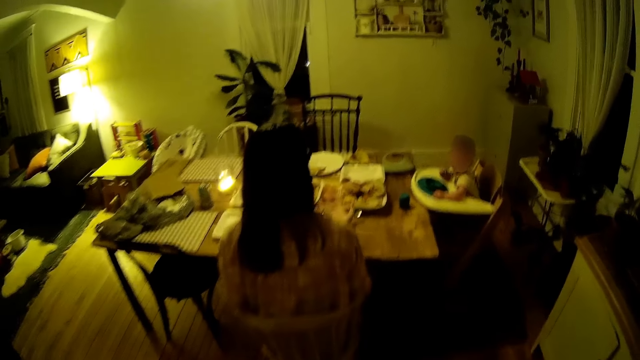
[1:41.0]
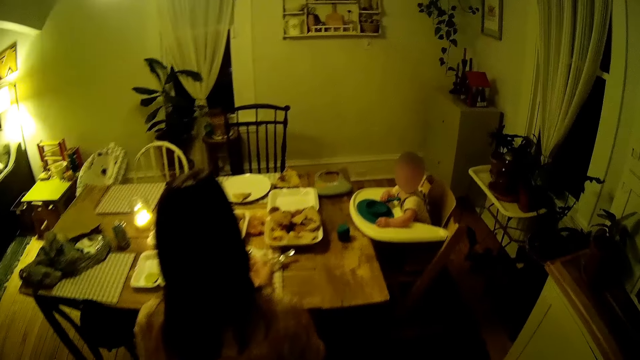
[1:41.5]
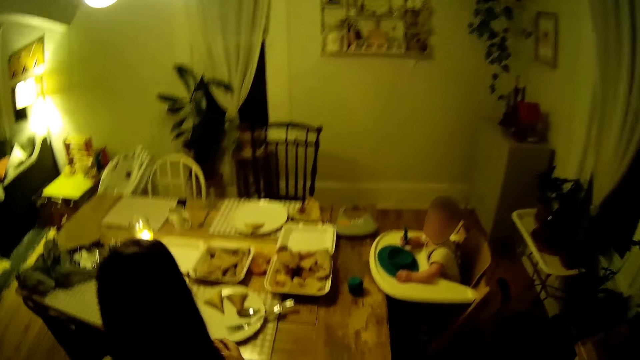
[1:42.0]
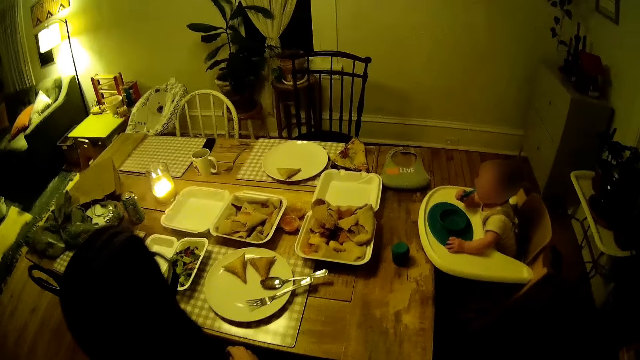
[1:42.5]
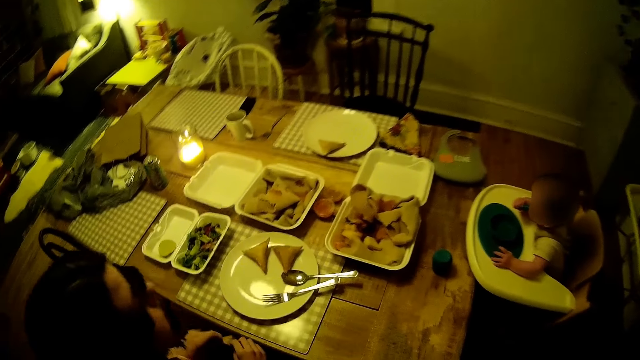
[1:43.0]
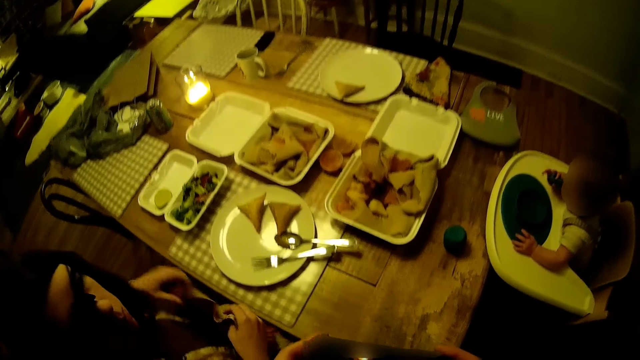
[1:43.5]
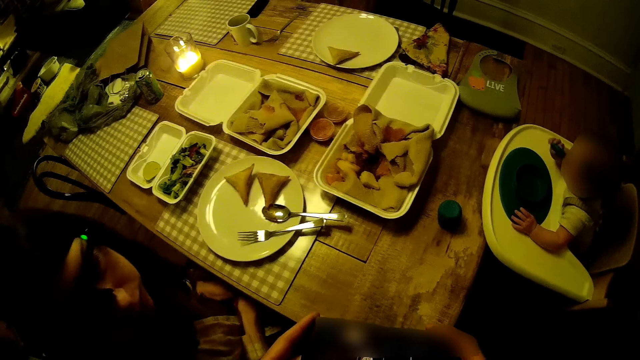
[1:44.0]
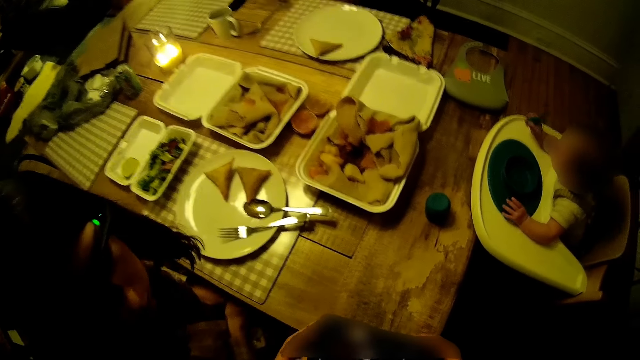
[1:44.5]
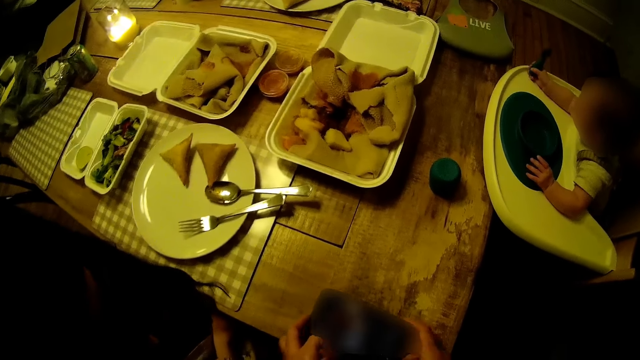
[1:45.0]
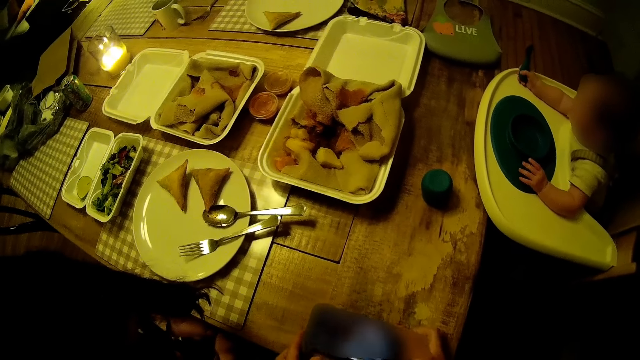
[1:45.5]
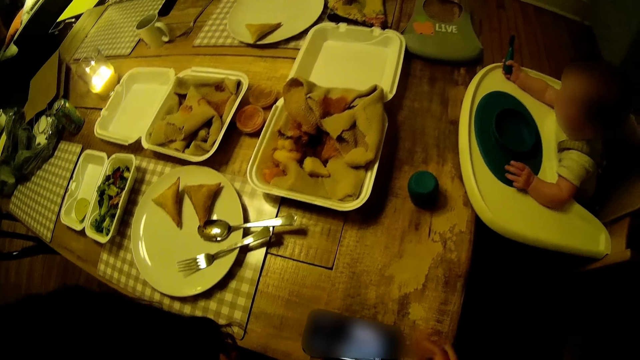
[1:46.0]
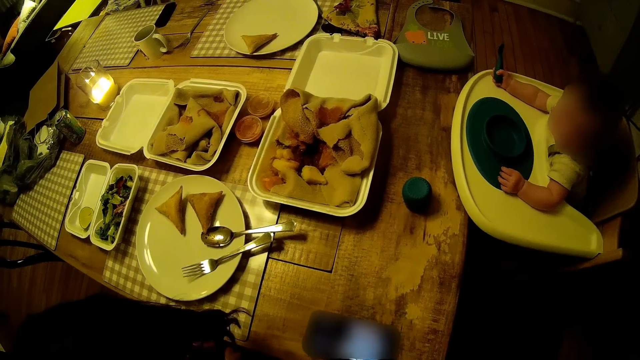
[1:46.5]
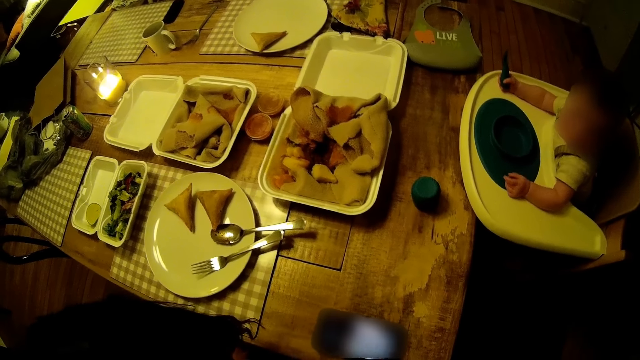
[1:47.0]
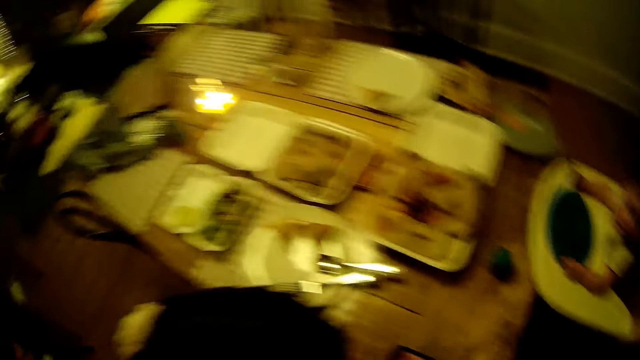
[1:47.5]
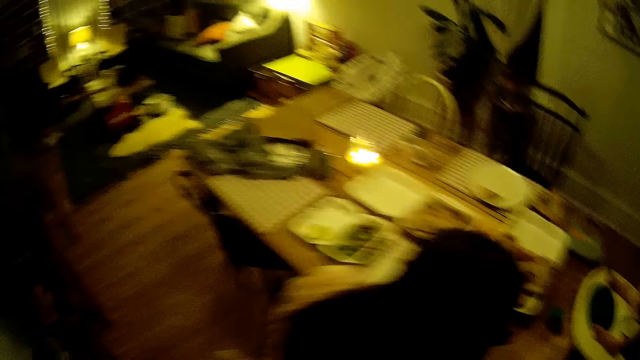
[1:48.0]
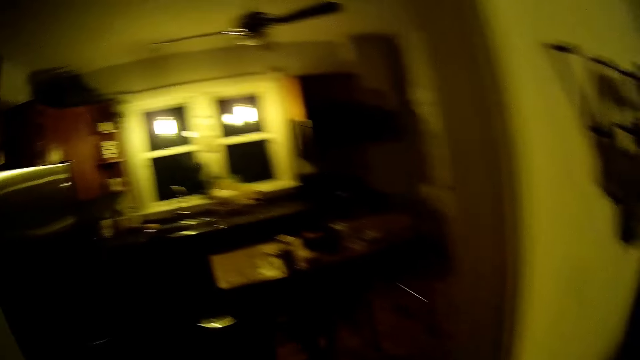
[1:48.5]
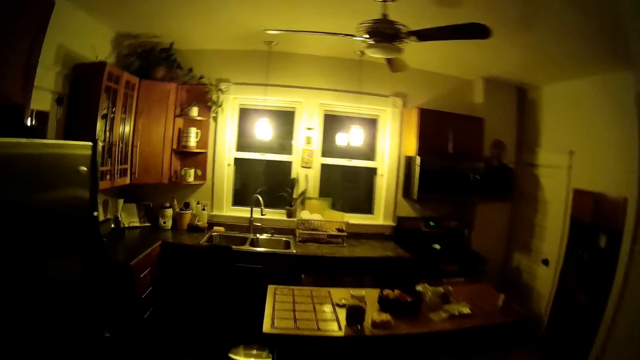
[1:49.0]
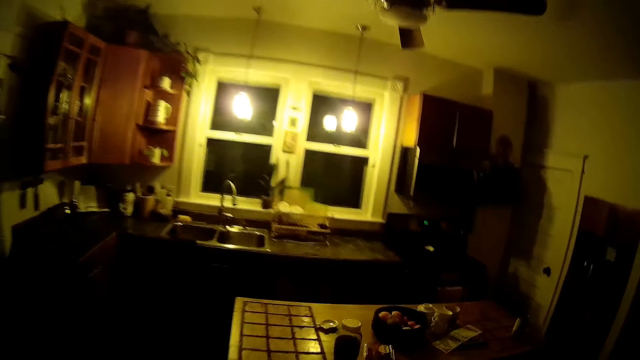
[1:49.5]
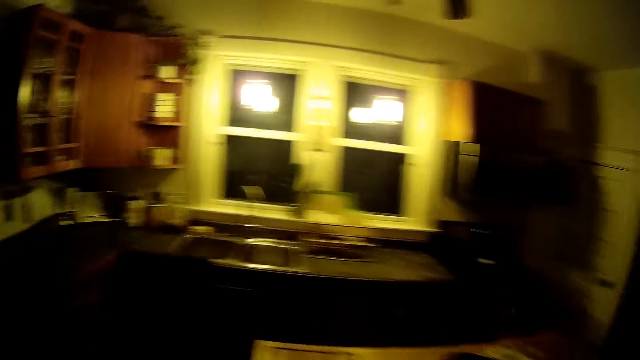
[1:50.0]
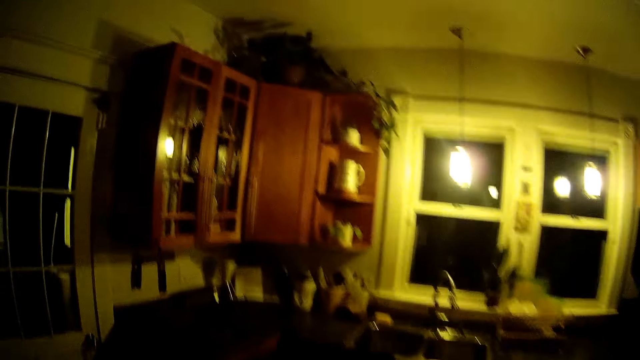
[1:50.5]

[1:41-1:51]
The camera wearer uses the phone. They walk in the house.

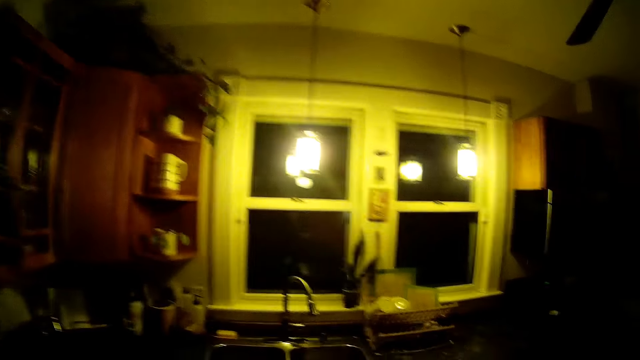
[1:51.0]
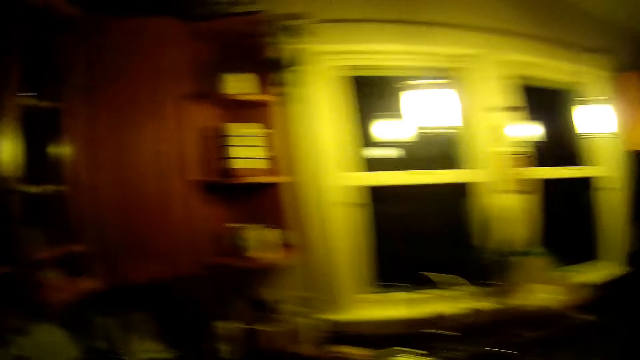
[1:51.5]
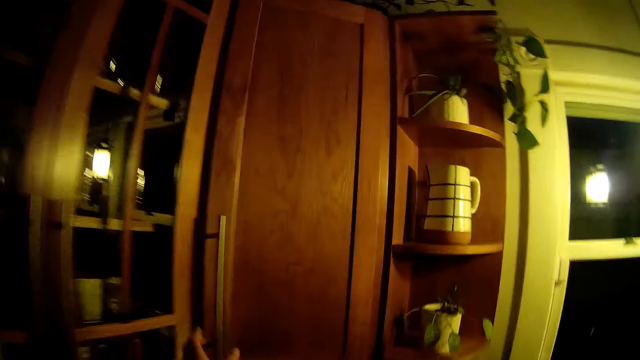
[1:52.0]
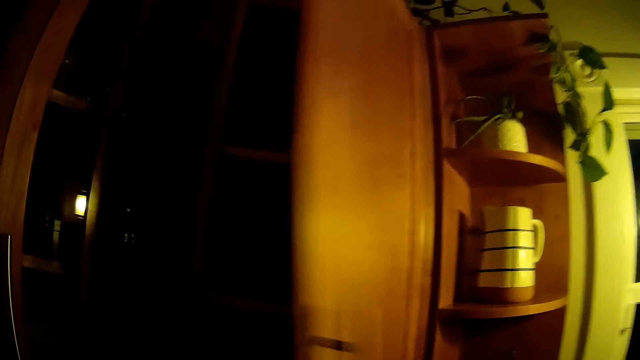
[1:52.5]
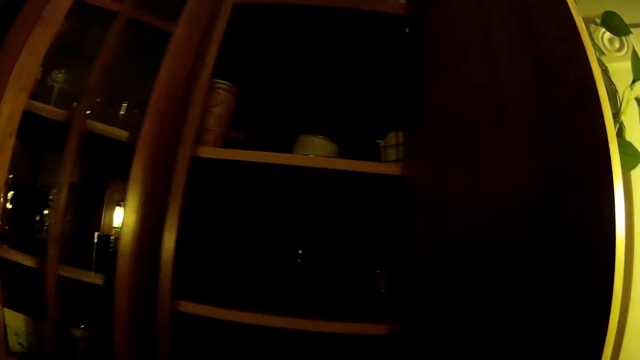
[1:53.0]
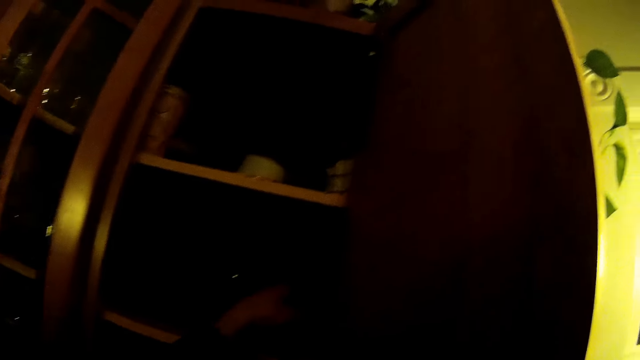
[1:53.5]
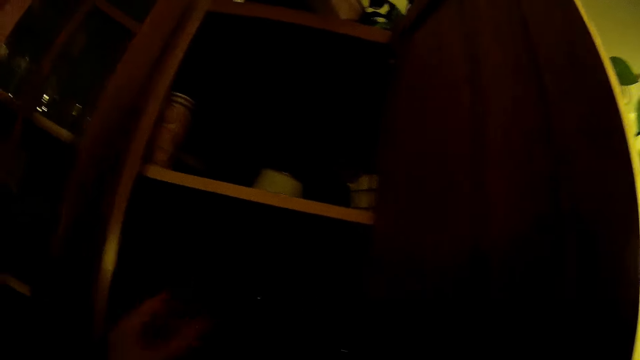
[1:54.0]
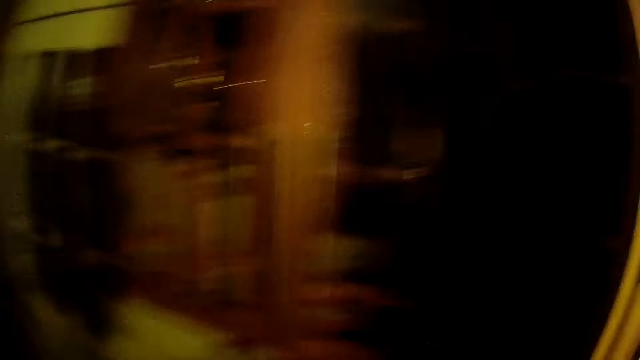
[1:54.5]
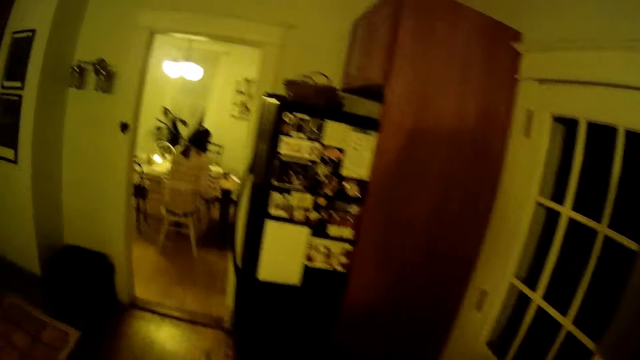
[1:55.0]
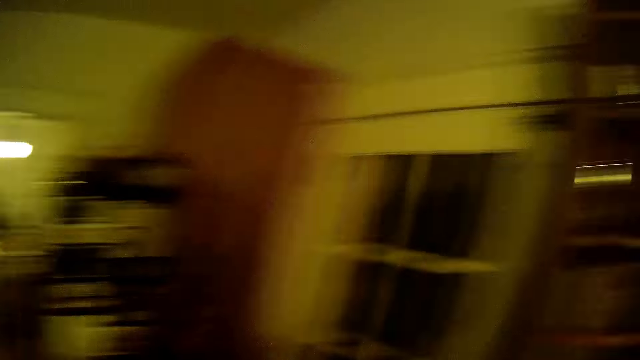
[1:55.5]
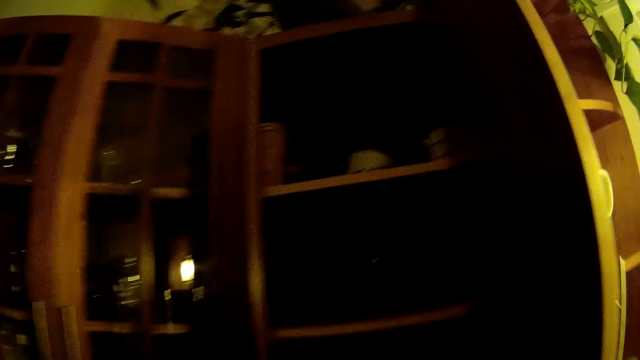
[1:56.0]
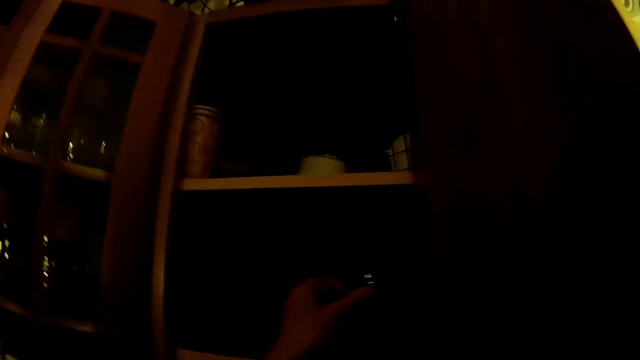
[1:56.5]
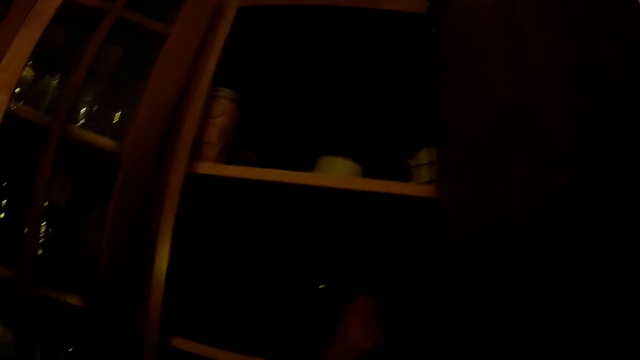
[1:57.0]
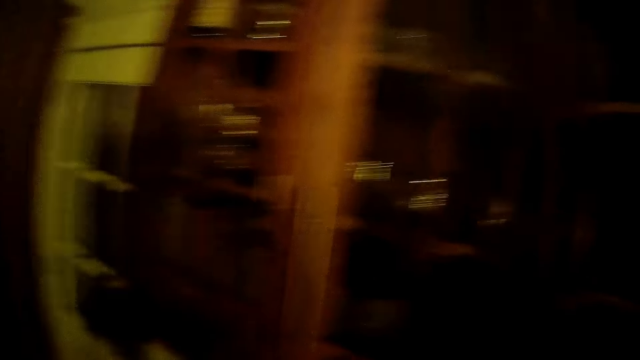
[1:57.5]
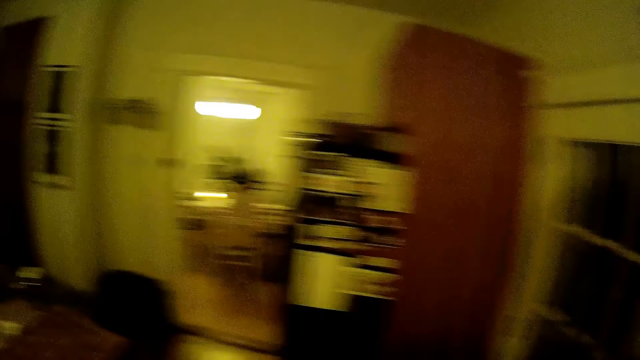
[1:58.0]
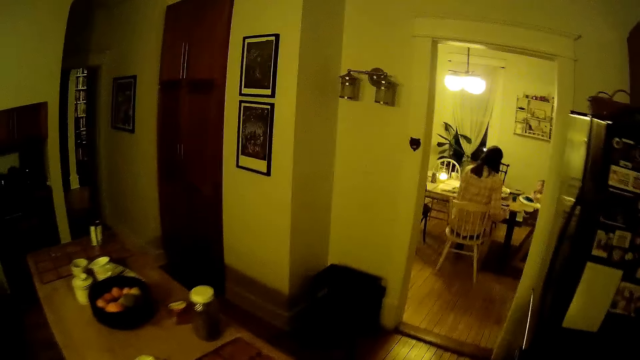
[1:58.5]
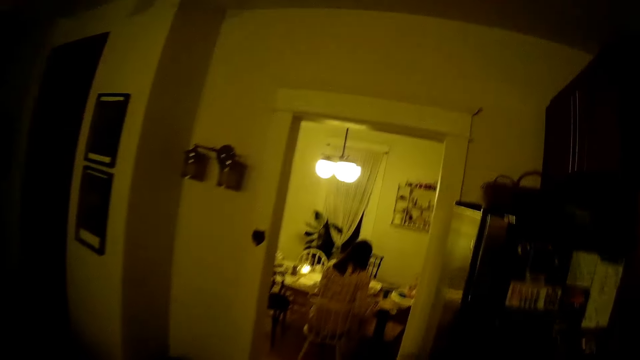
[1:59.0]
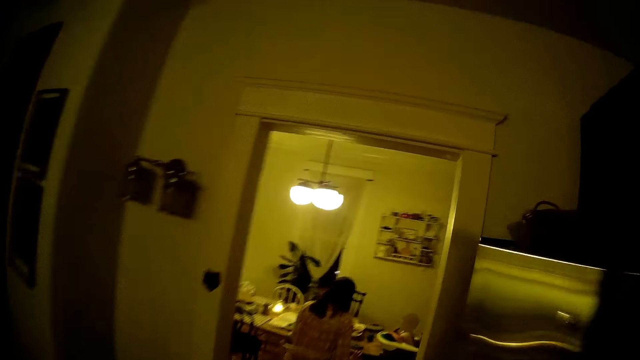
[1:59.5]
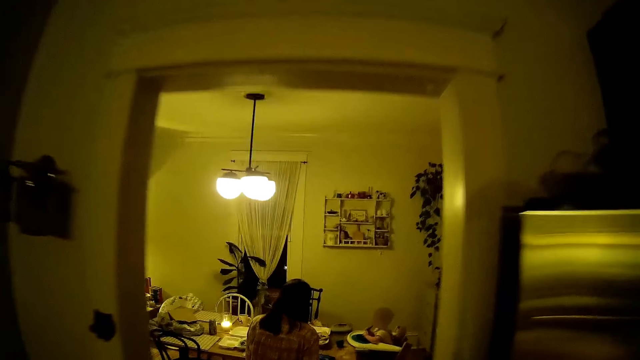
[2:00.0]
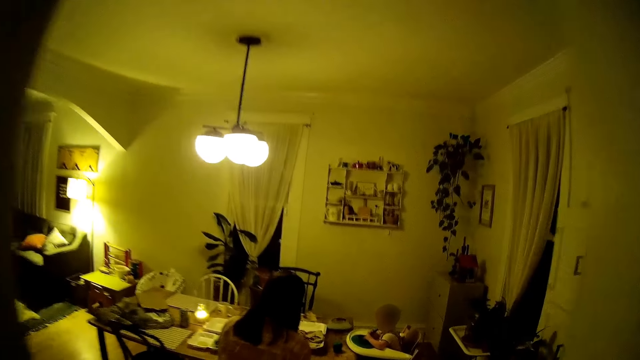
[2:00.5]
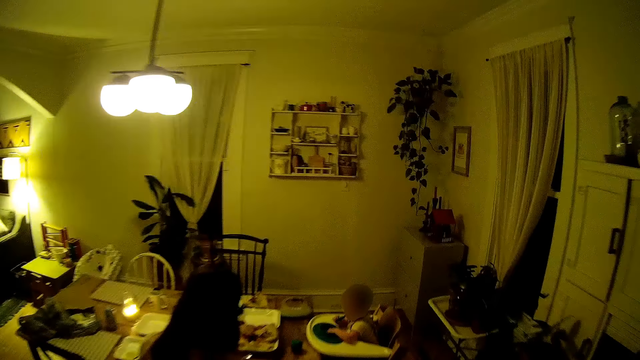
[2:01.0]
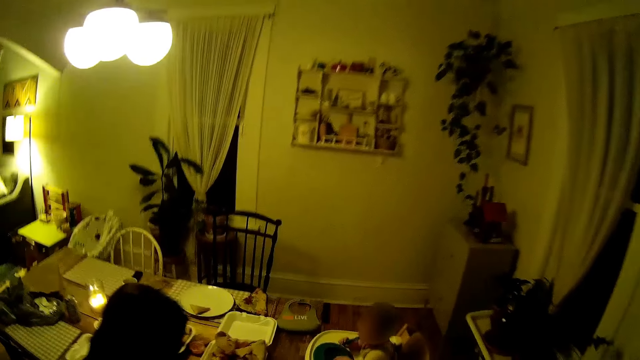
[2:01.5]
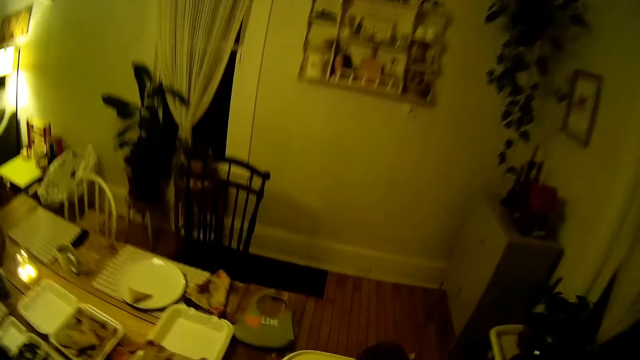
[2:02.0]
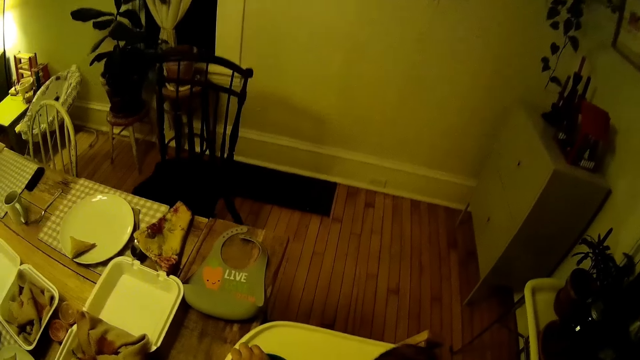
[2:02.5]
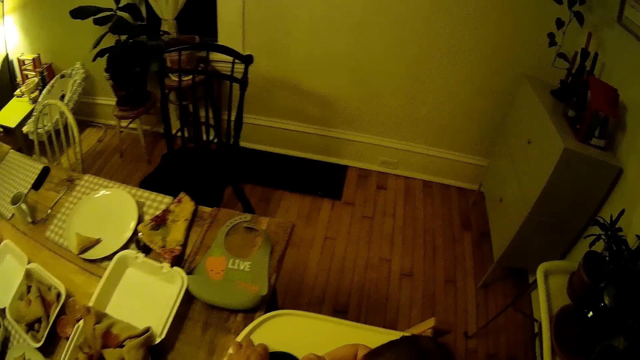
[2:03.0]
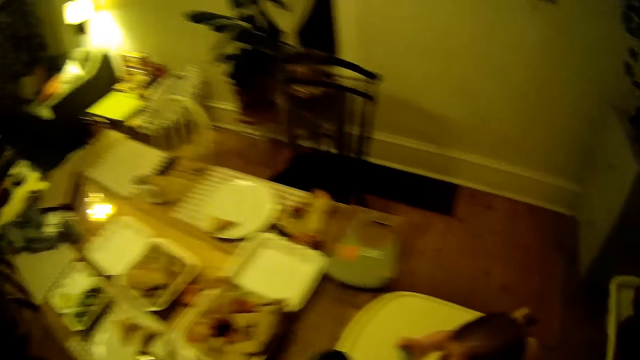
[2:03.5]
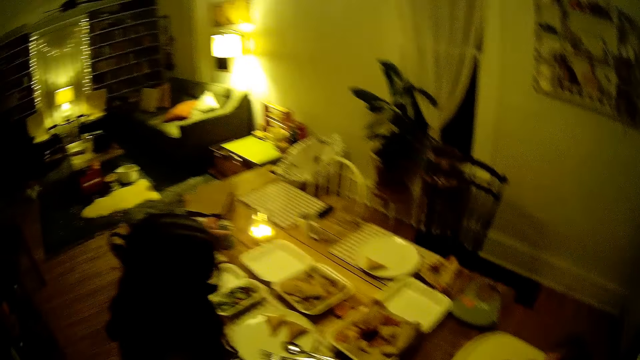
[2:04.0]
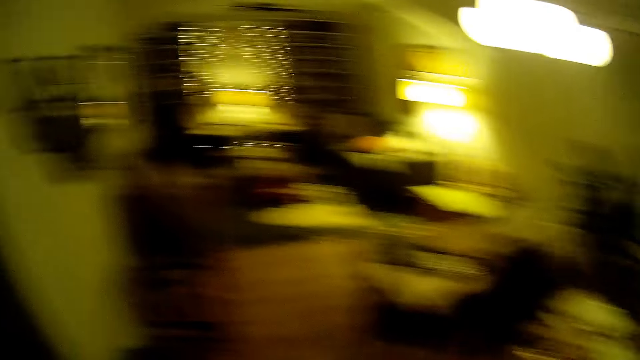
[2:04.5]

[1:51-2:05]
The camera wearer opens a kitchen cabinet with his right hand. He picks up a glass cup from the kitchen cabinet with his left hand. He looks around. He drops the glass cup in the kitchen cabinet with his left hand. He does something. He walks in the house. He picks up something.
